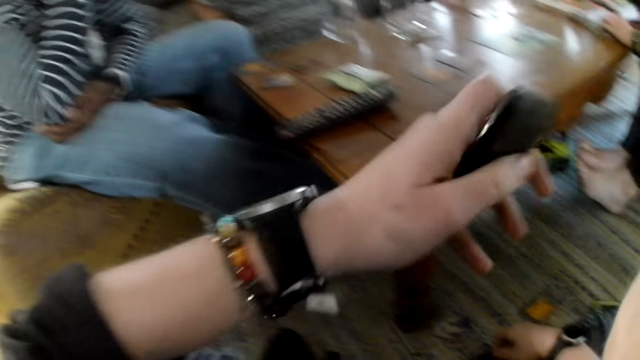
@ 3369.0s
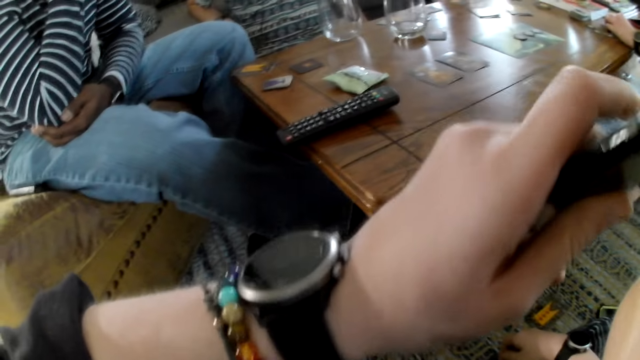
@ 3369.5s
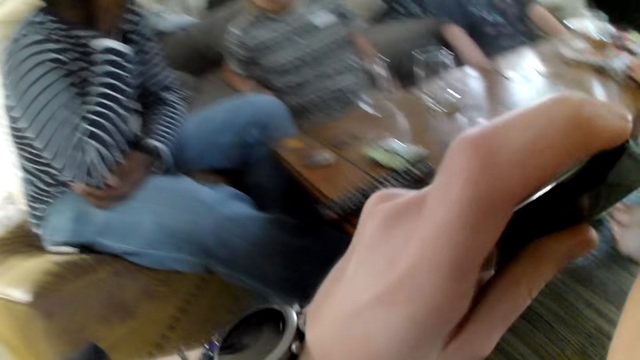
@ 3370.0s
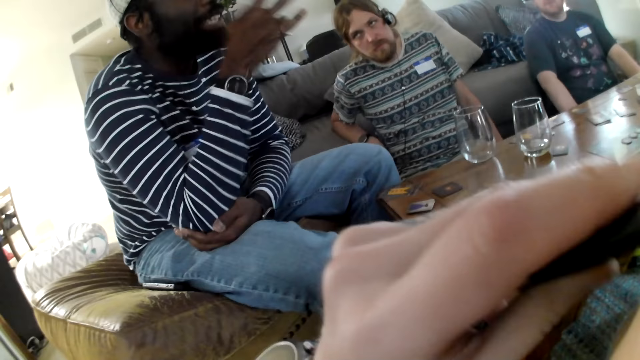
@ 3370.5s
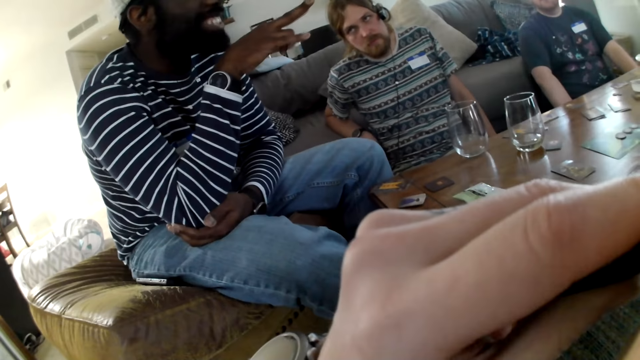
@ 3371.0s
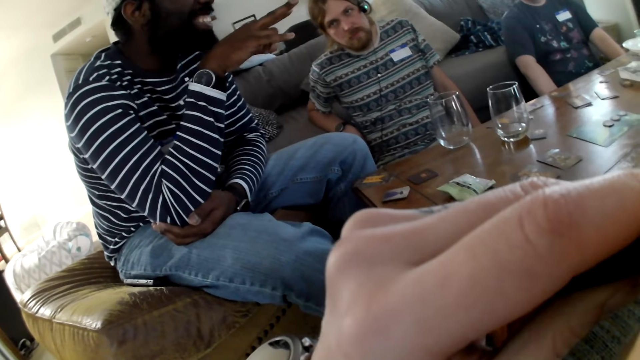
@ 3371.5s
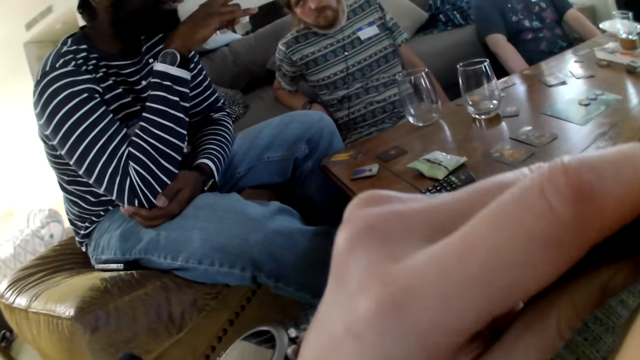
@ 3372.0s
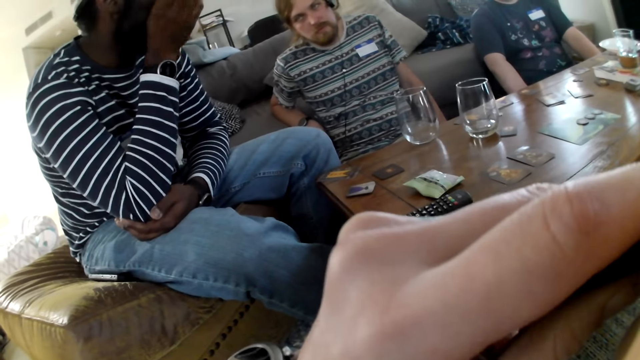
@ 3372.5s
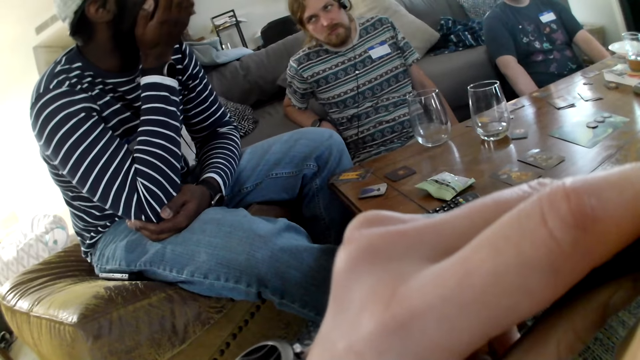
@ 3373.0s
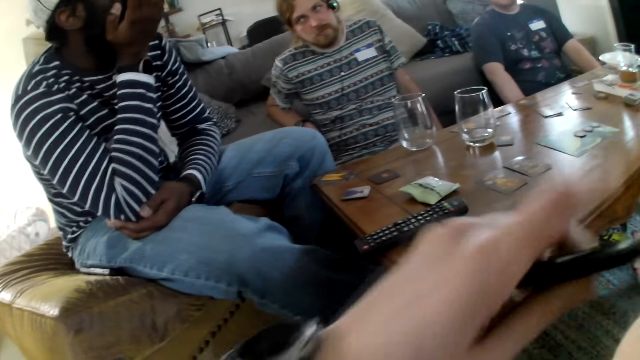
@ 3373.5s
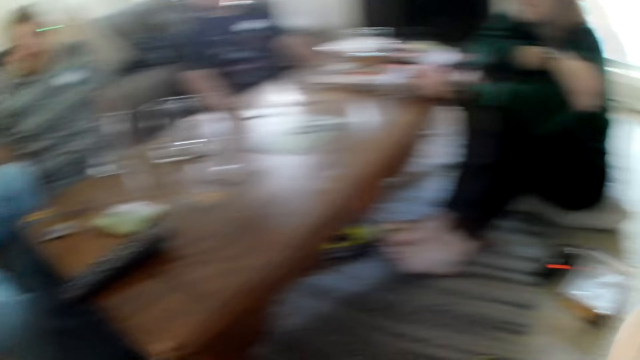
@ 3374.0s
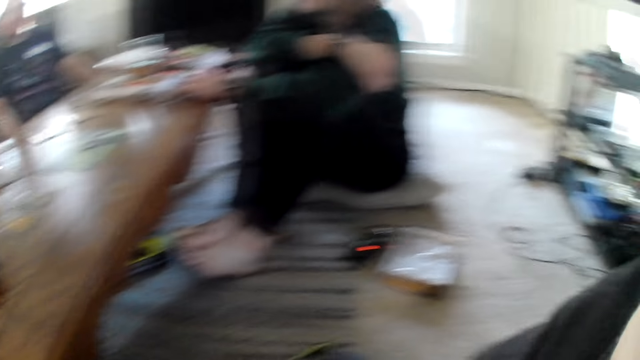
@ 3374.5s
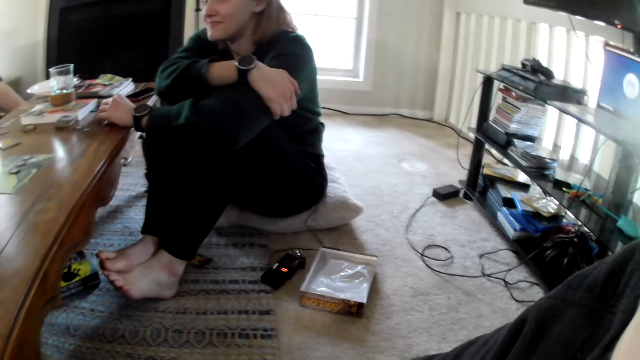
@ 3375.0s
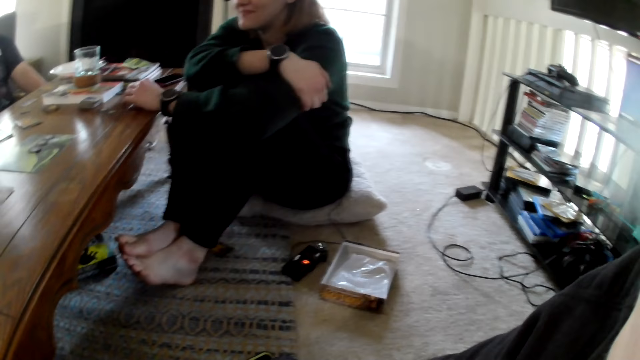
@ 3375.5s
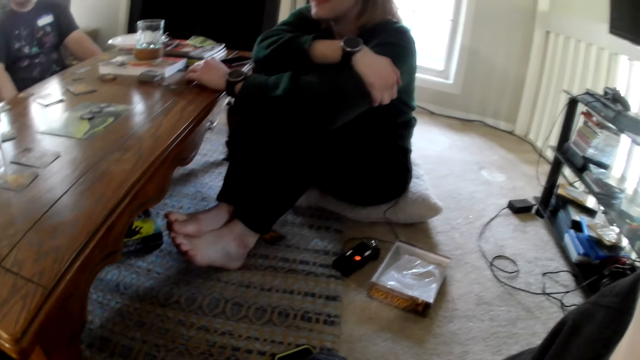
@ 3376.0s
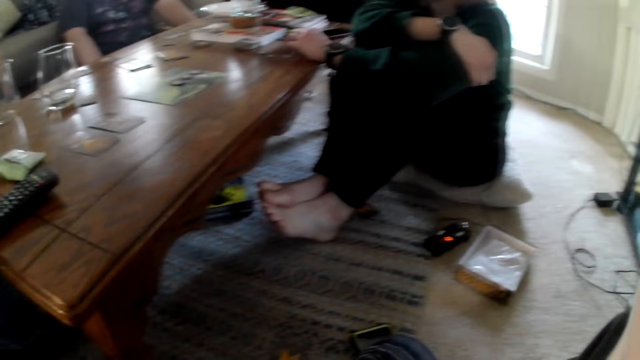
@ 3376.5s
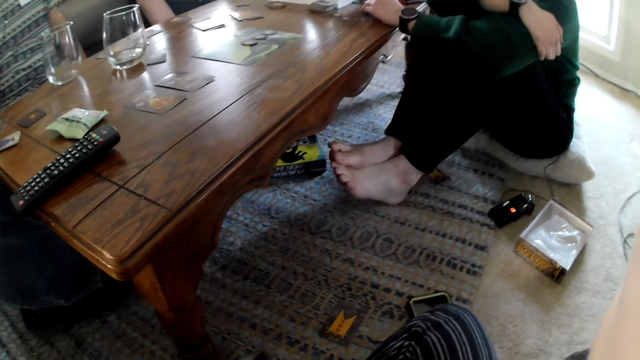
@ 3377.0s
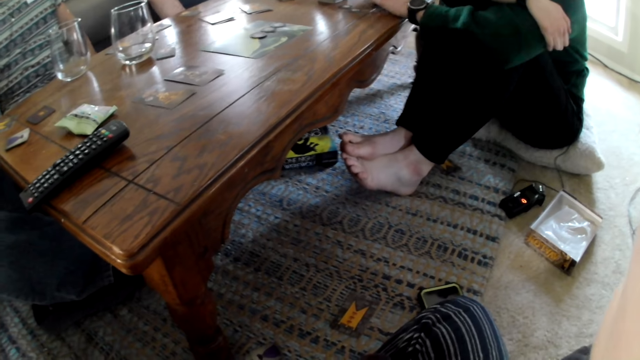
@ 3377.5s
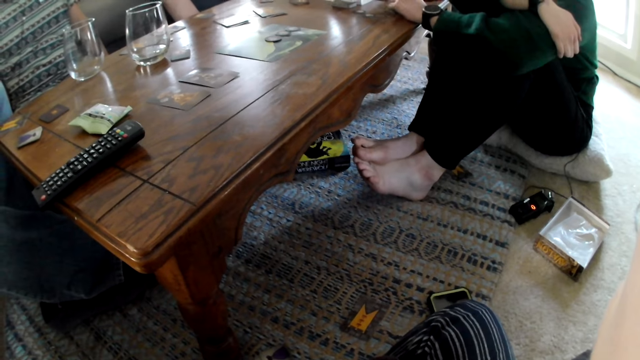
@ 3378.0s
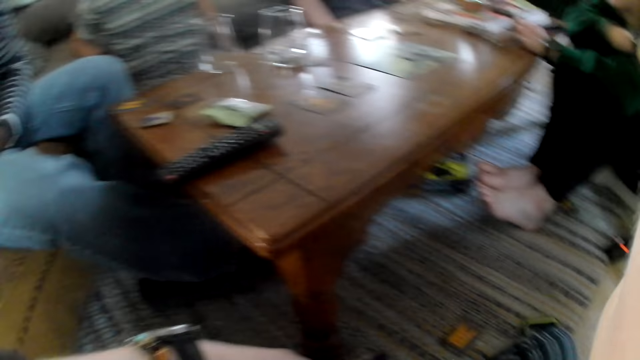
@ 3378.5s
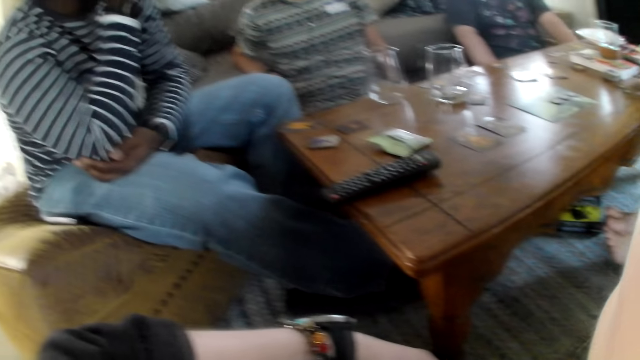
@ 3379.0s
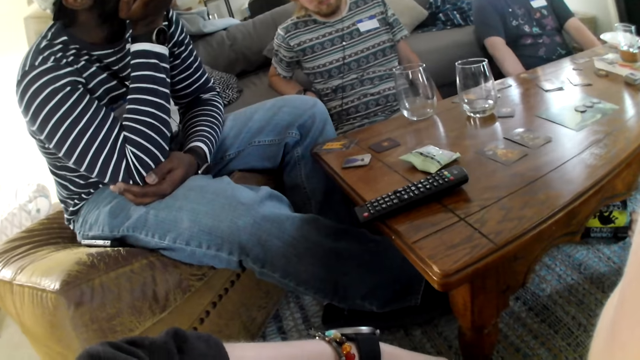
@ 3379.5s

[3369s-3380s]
The camera wearer puts the vape box in her mouth with her left hand. The man gesticulates with his right hand. The camera wearer looks at the table.

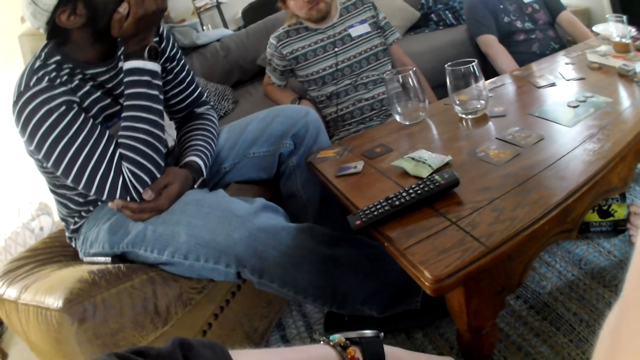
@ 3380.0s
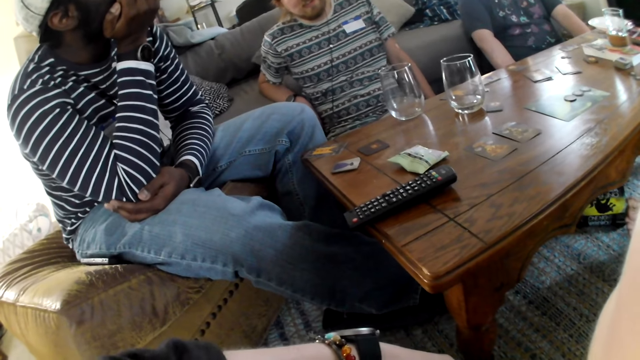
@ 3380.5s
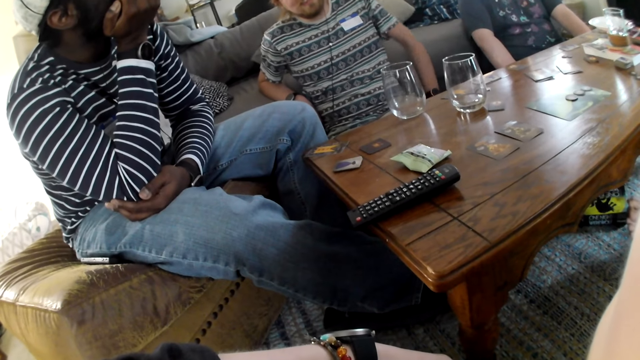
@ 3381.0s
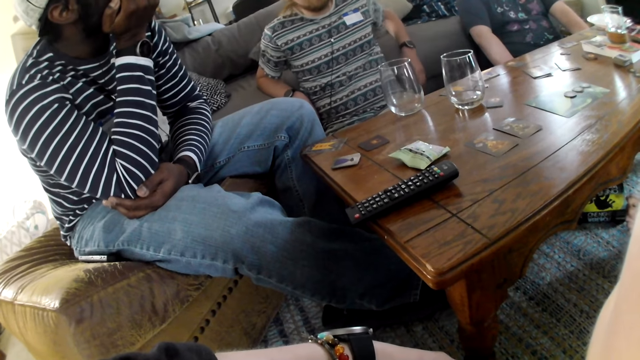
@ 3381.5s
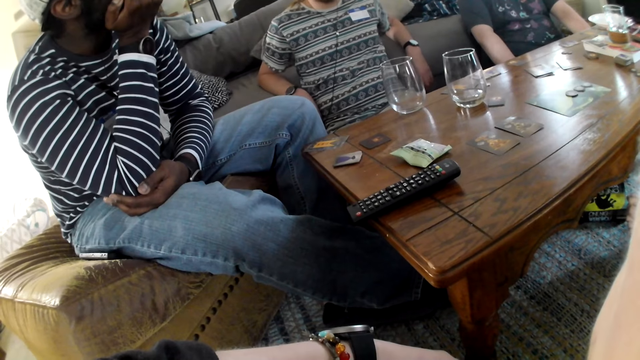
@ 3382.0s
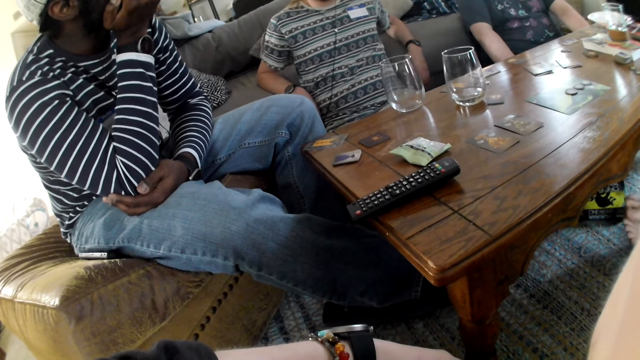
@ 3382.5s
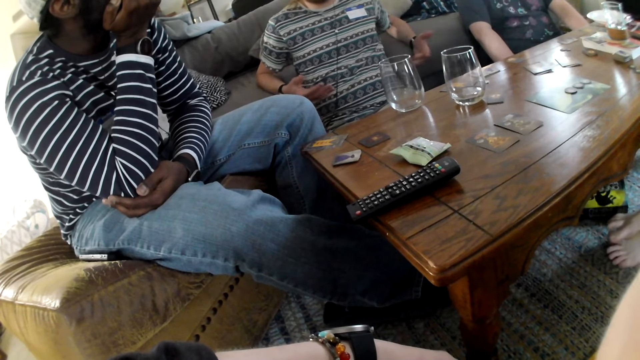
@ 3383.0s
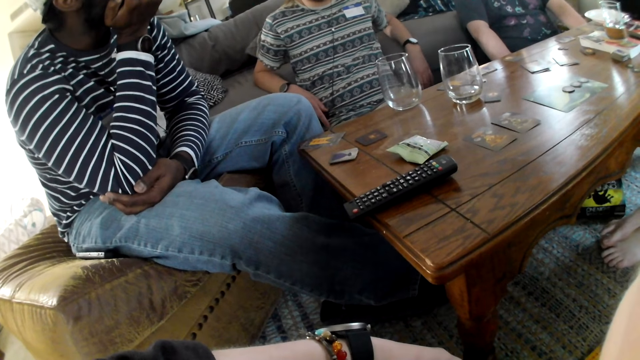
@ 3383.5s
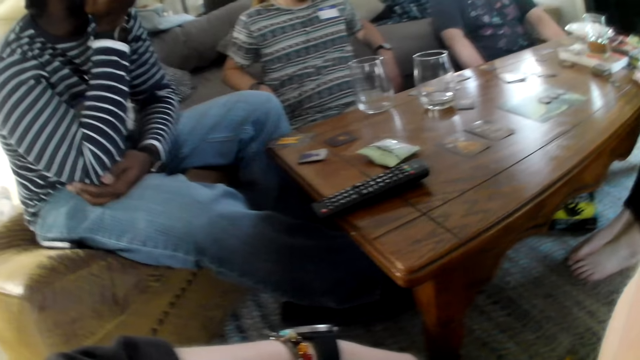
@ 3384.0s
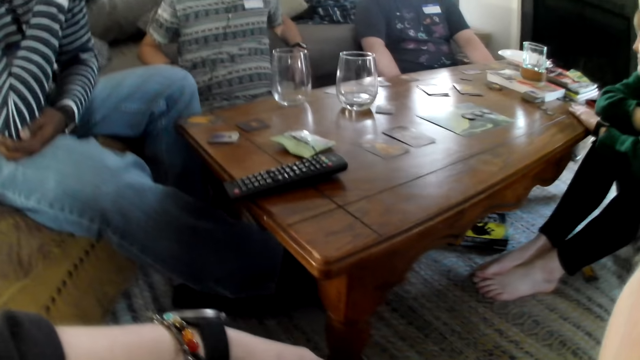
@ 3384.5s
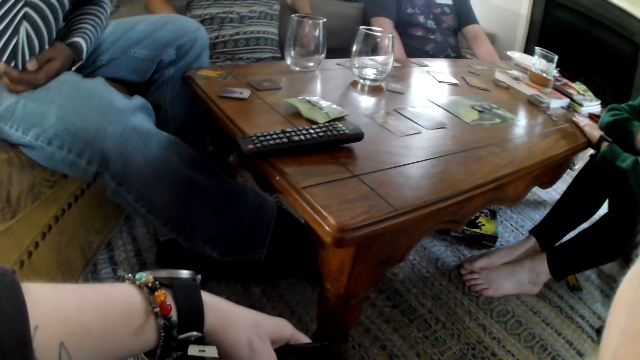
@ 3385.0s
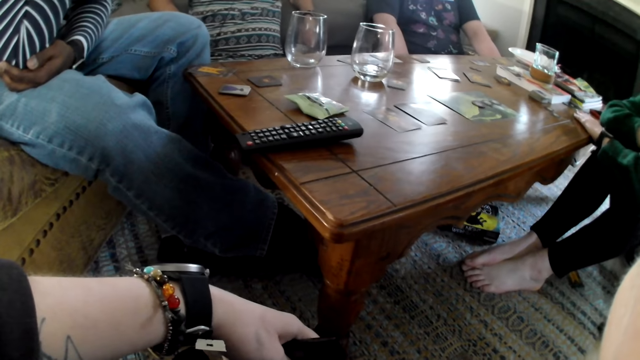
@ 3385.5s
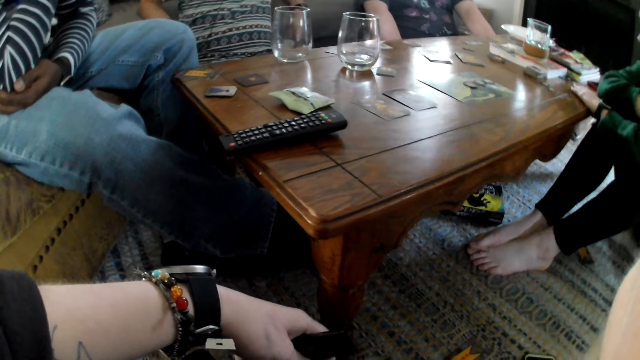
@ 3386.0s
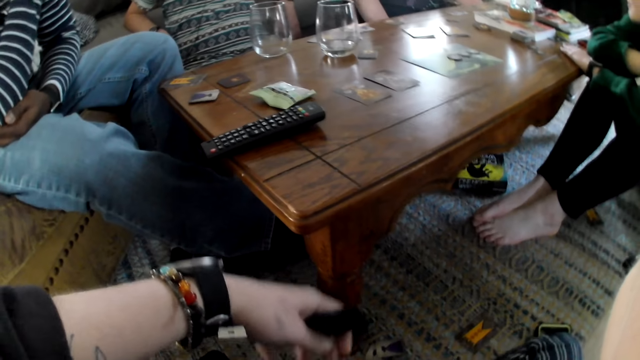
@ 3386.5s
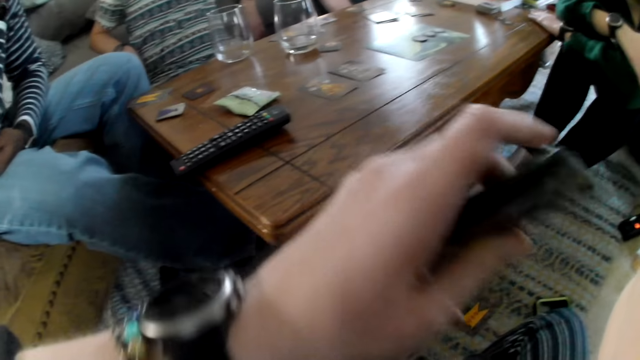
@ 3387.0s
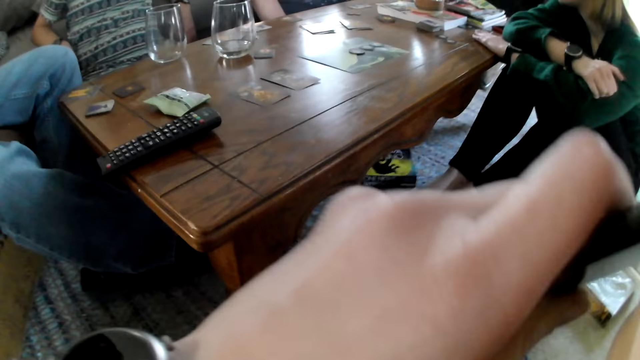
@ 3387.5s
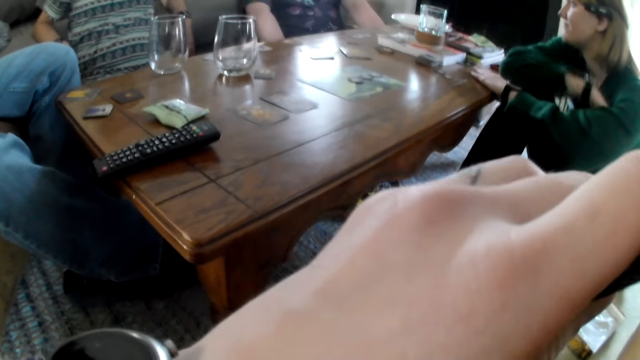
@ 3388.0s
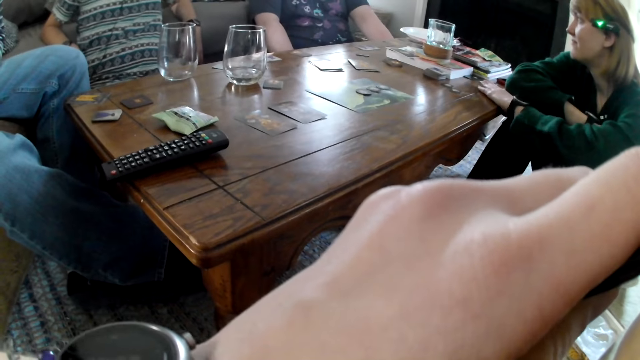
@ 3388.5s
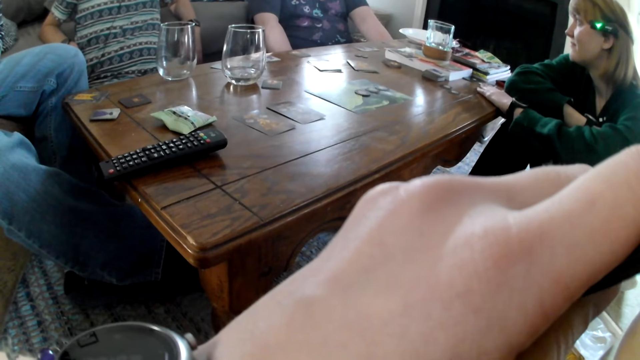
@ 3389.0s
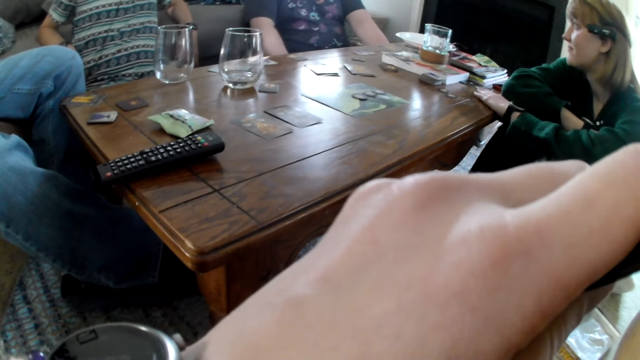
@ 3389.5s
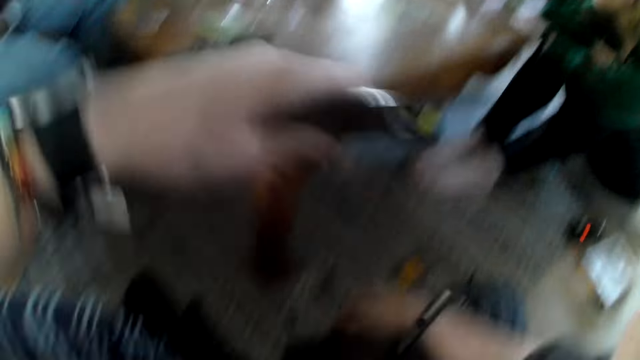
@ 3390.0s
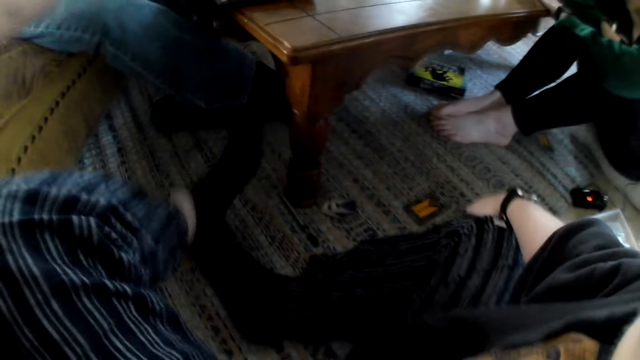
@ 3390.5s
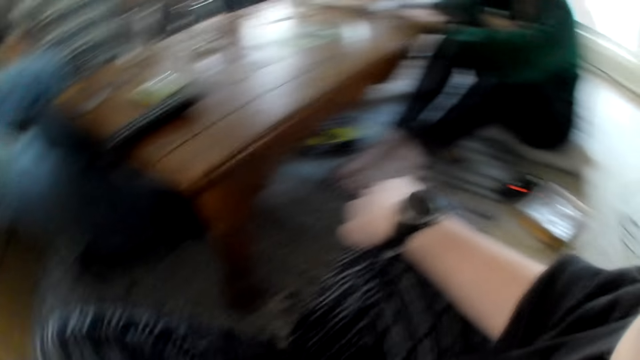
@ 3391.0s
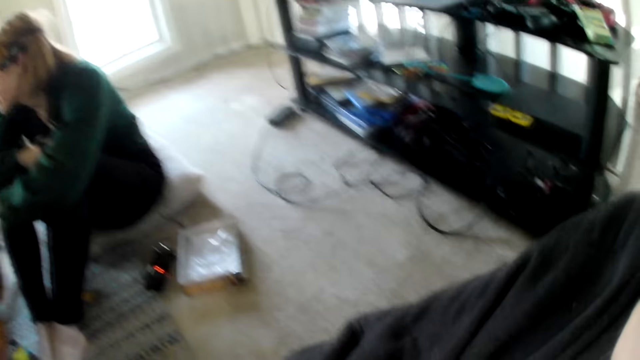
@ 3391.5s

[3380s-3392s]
The camera wearer looks at the table. The man gesticulates with his hands. The camera wearer puts the vape box in her mouth with her left hand.
